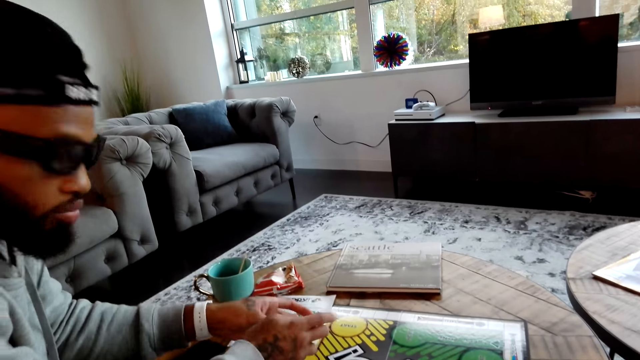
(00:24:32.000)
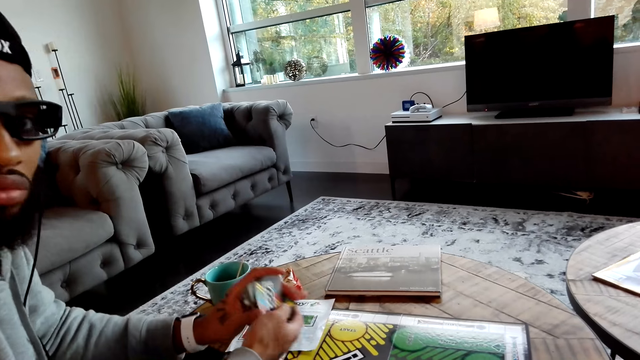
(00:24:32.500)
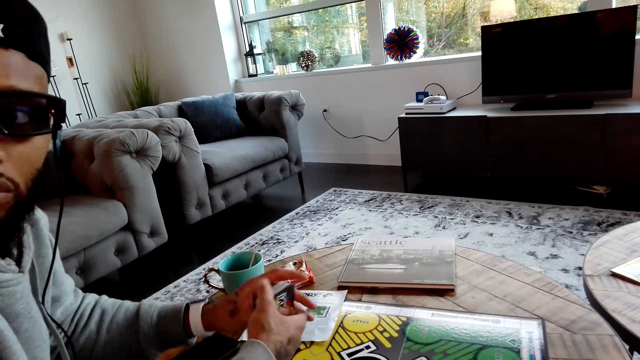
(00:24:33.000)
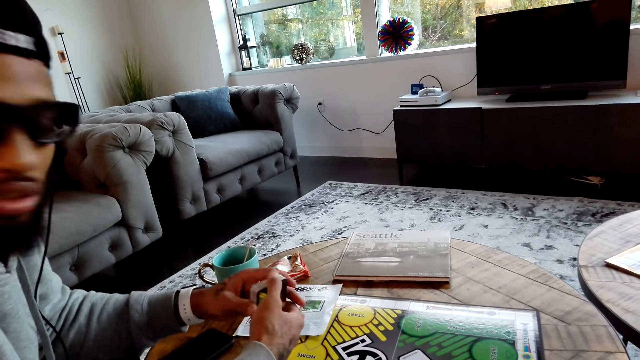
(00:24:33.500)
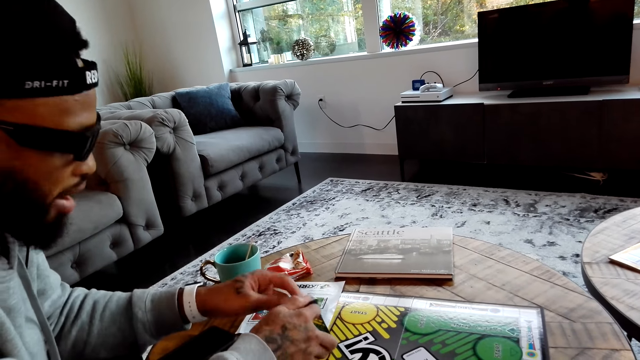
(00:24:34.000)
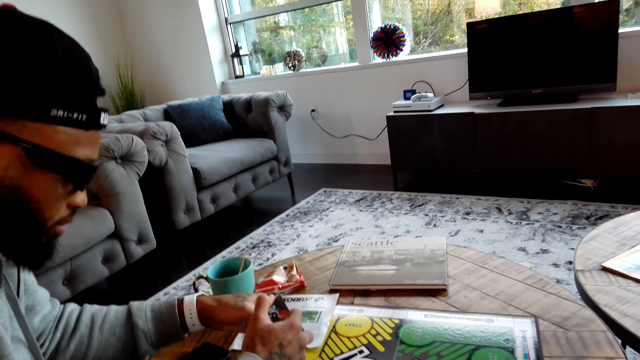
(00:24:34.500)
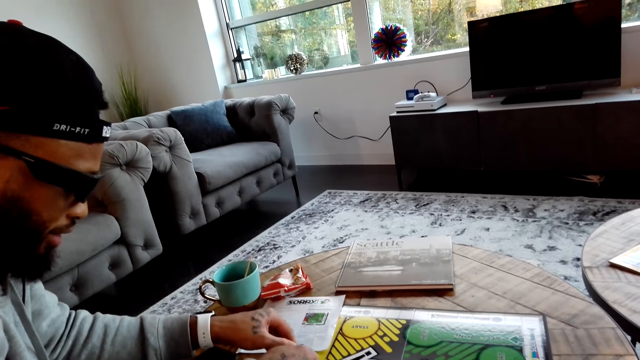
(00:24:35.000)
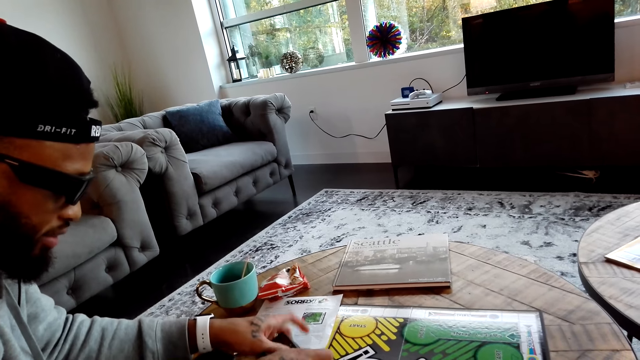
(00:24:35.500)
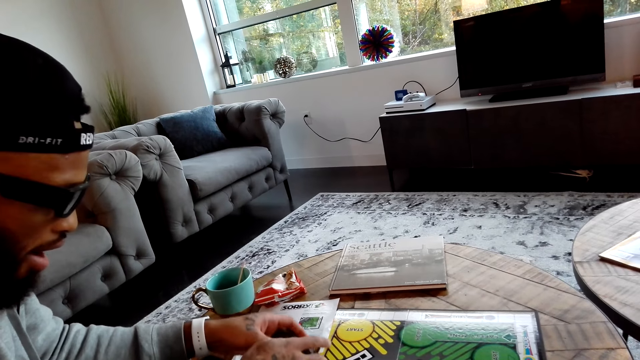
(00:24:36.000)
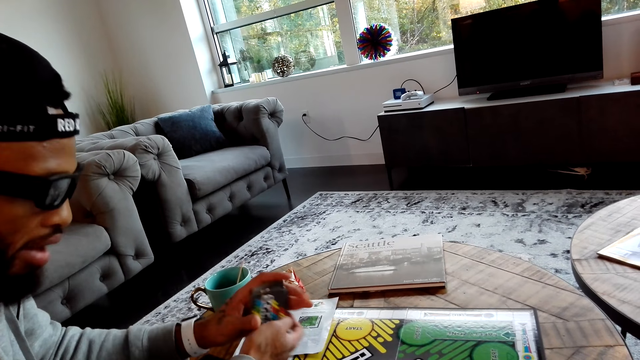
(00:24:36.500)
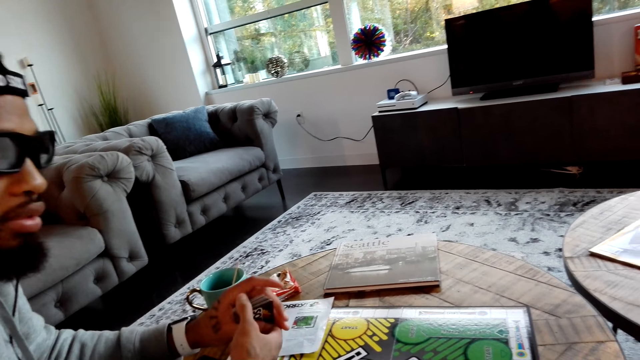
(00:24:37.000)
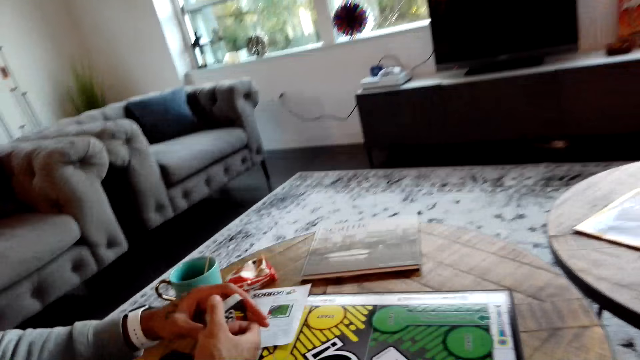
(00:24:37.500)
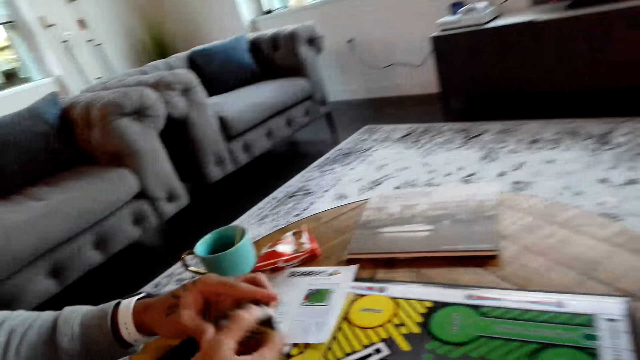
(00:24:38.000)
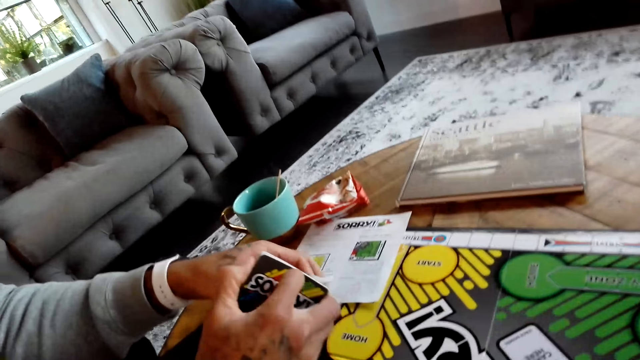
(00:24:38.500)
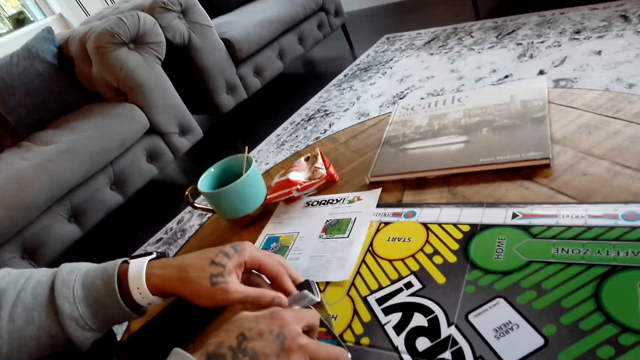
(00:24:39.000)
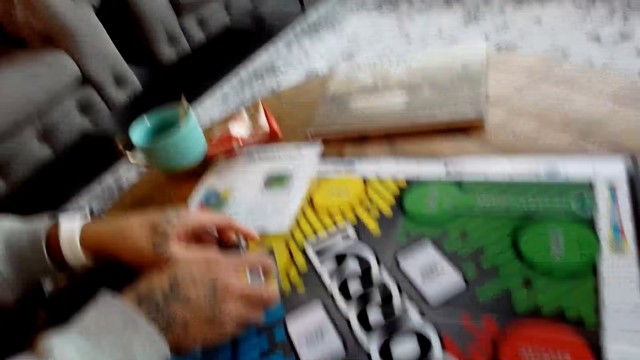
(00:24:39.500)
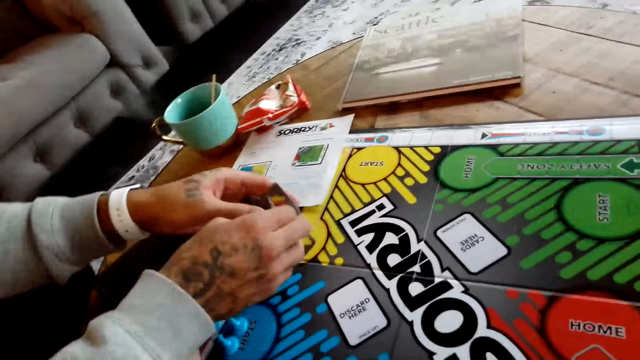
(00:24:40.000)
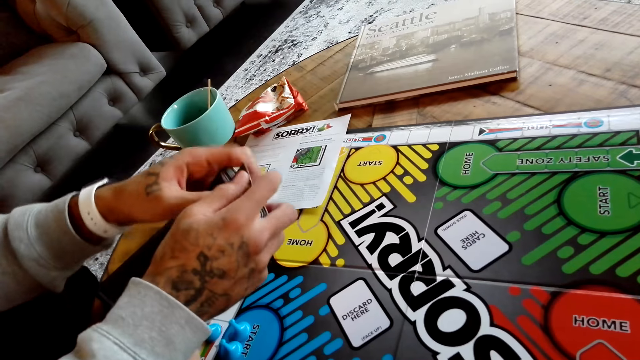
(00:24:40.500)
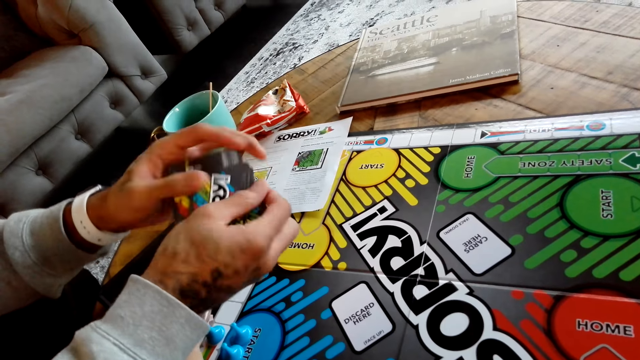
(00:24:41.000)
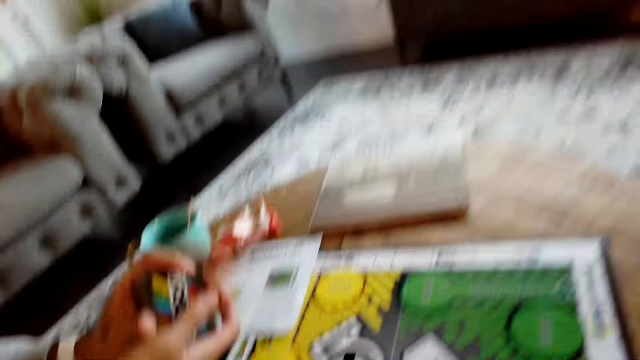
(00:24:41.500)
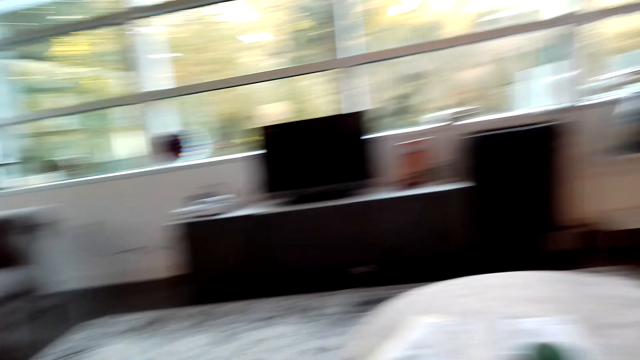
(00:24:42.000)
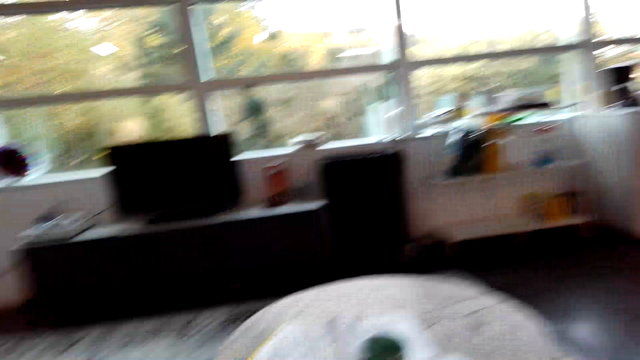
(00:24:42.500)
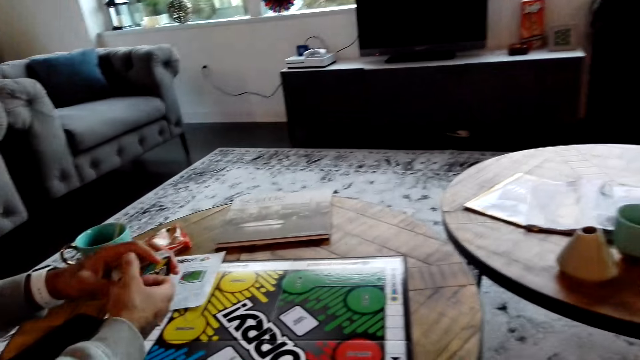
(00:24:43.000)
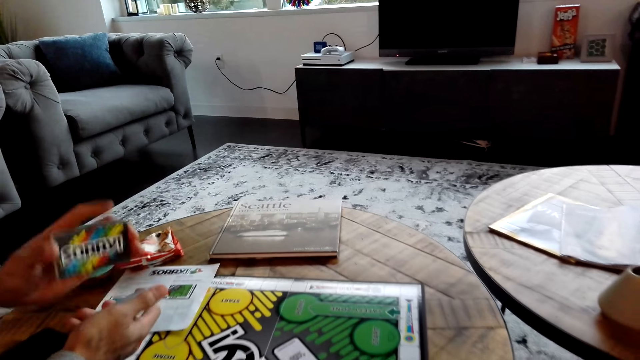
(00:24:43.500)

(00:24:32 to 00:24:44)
A man shuffles the cards.

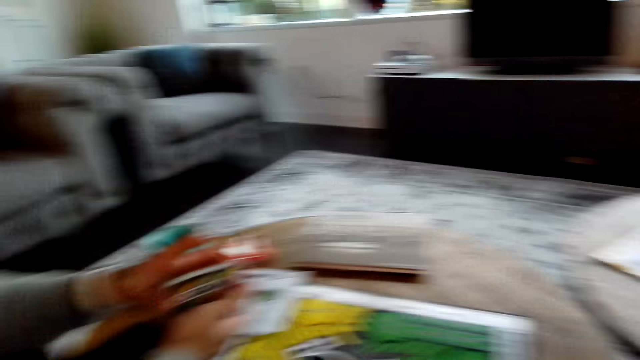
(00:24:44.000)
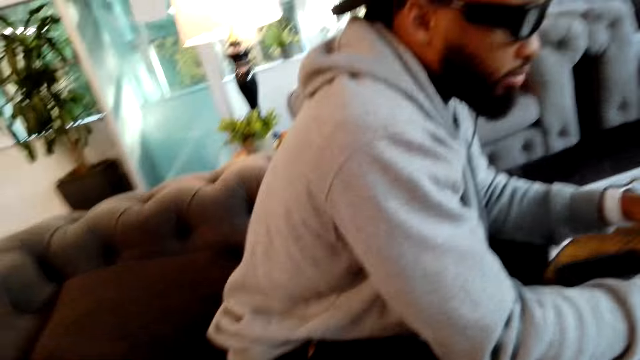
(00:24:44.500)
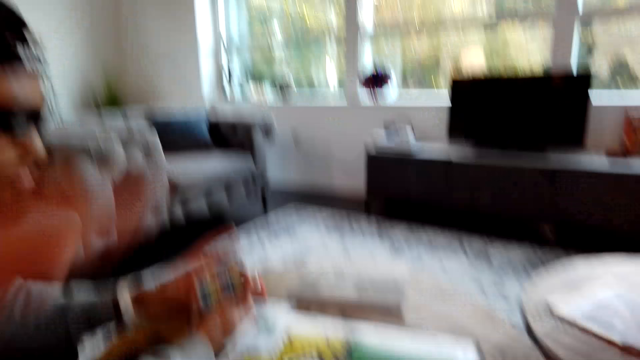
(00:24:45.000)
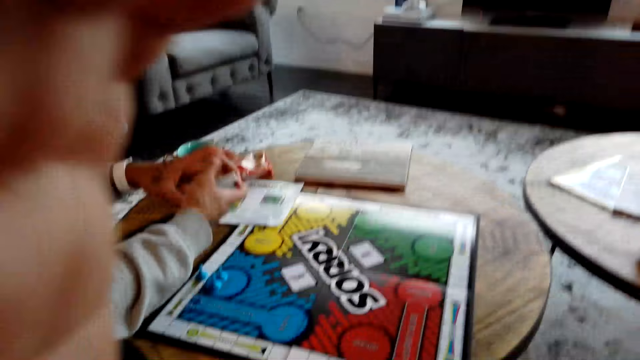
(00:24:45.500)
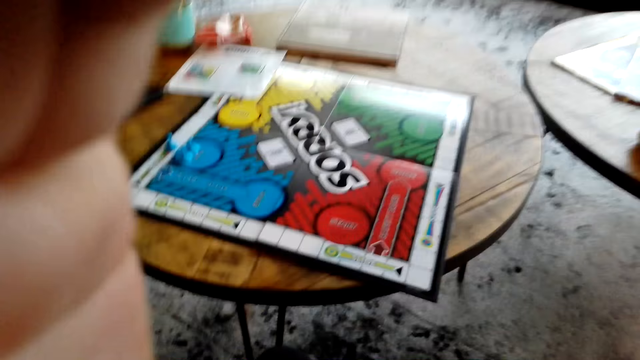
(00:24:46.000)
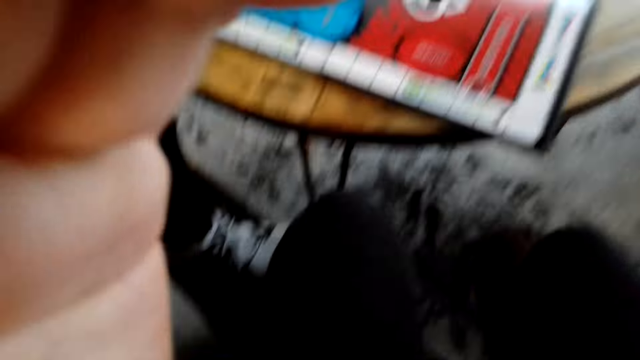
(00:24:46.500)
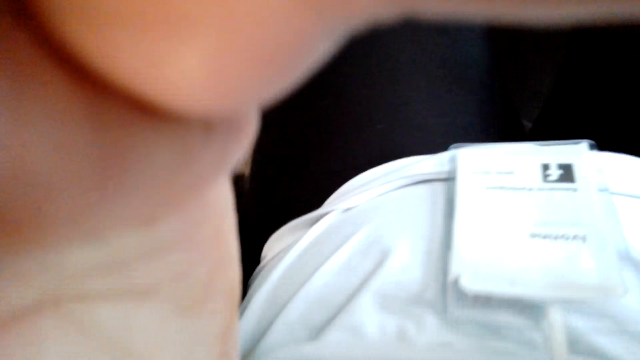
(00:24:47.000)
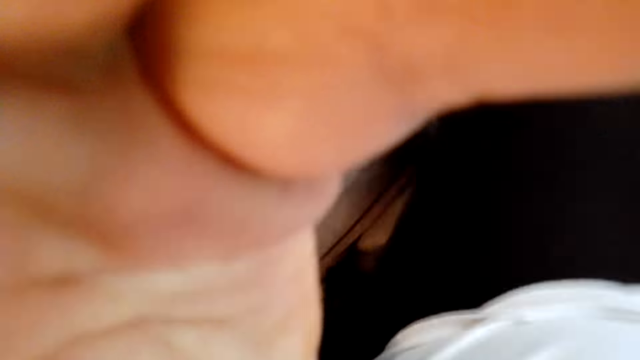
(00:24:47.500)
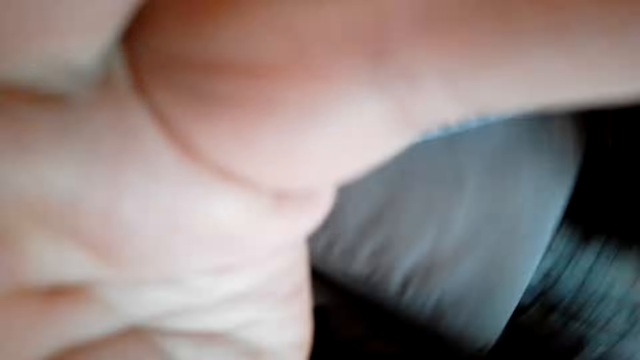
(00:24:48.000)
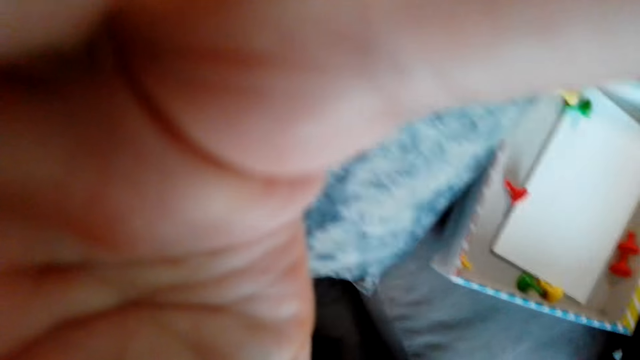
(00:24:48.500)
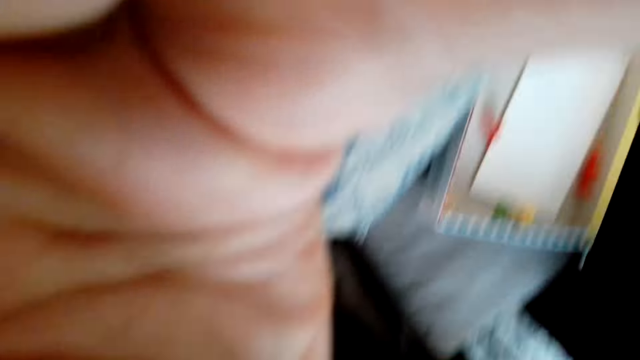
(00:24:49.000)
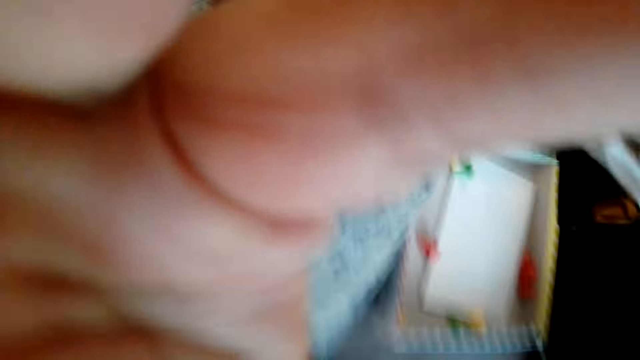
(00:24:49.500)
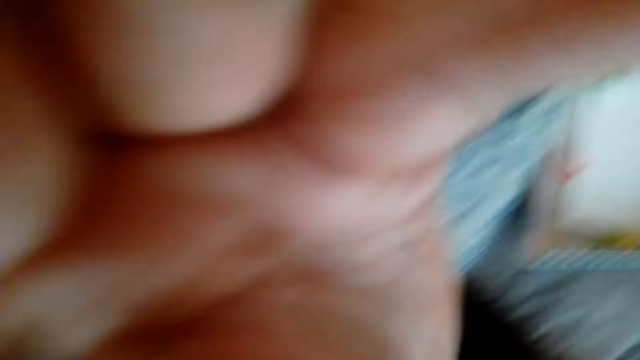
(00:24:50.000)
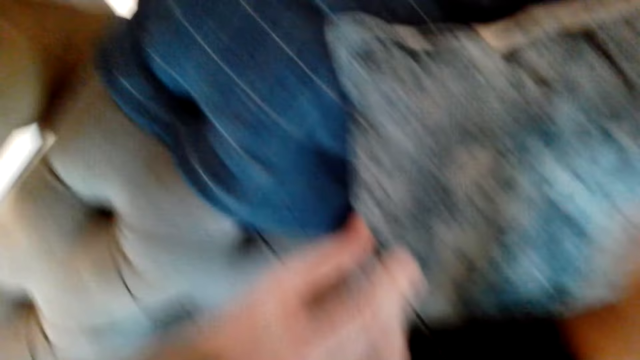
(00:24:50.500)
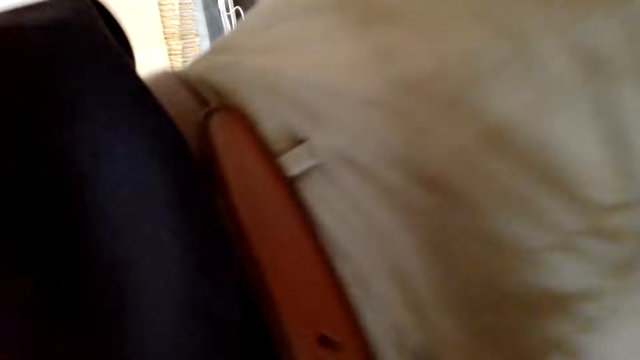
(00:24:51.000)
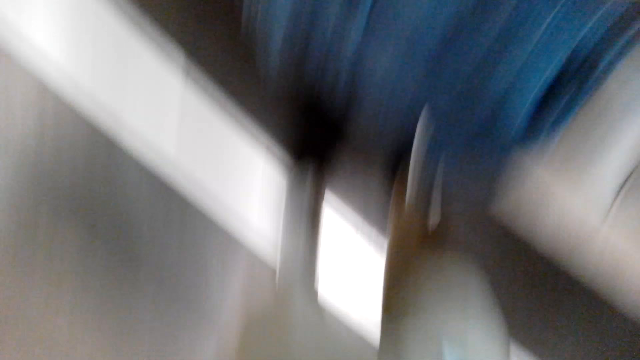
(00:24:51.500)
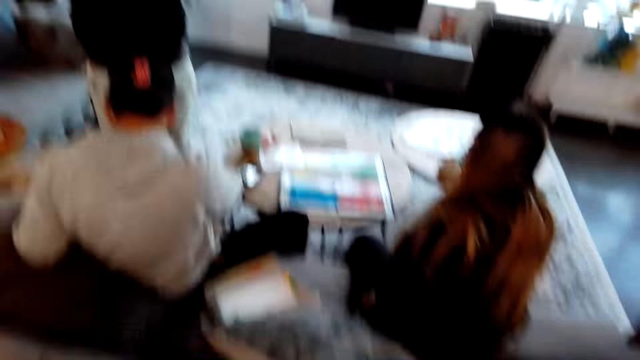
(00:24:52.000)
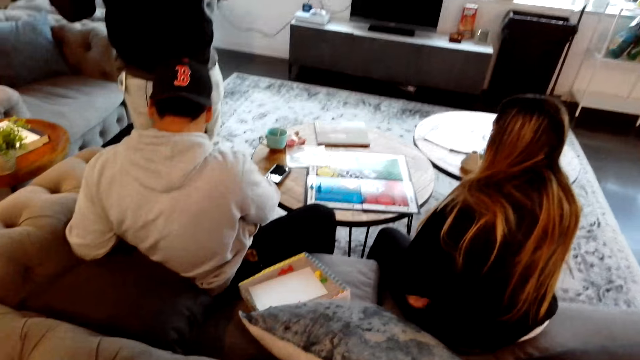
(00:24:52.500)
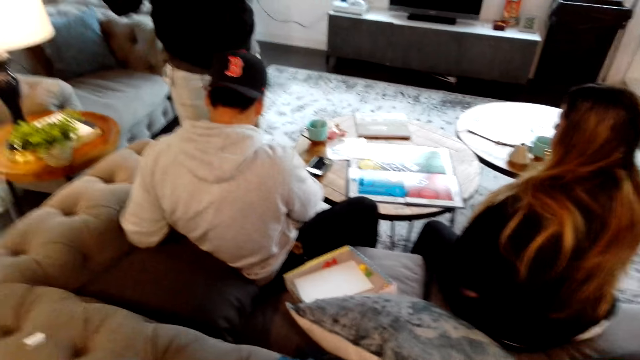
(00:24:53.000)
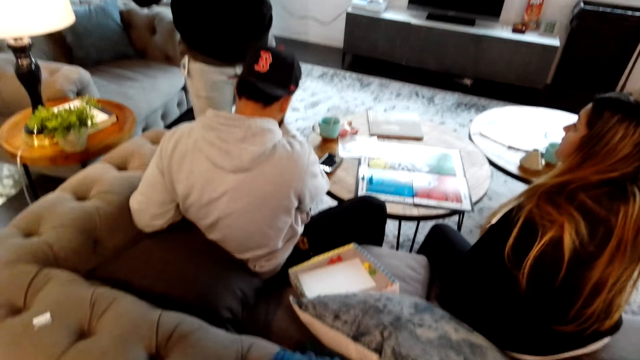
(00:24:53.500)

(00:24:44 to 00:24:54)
The camera wearer adjusts the camera. A woman straightens the wire cable.
